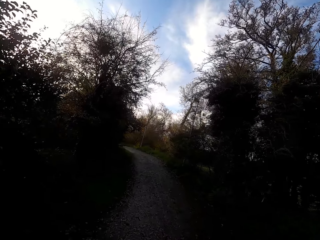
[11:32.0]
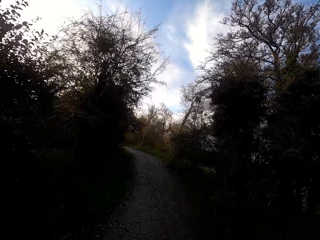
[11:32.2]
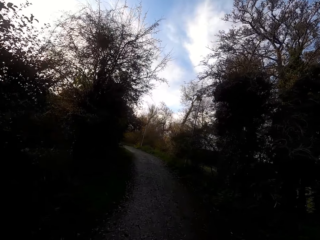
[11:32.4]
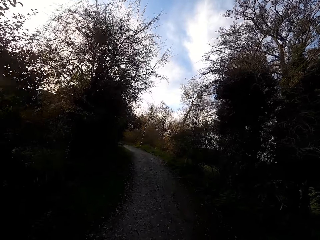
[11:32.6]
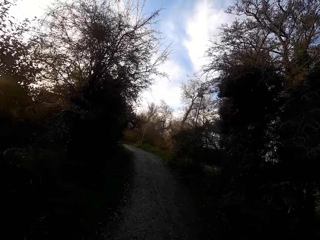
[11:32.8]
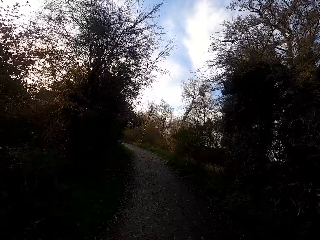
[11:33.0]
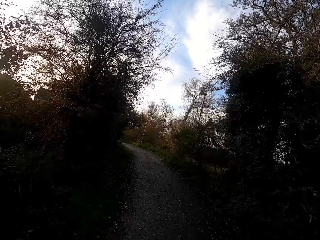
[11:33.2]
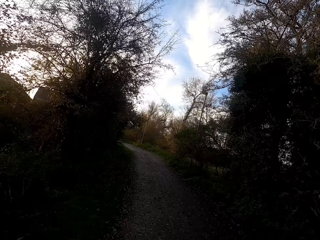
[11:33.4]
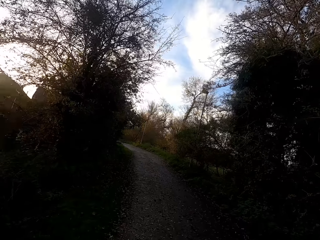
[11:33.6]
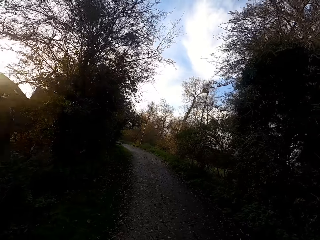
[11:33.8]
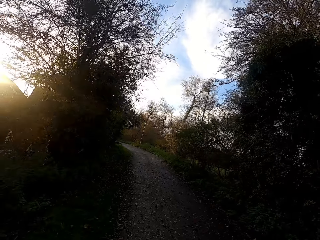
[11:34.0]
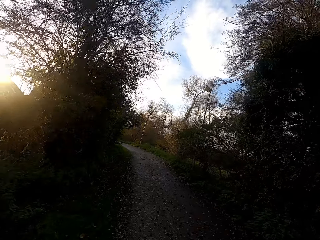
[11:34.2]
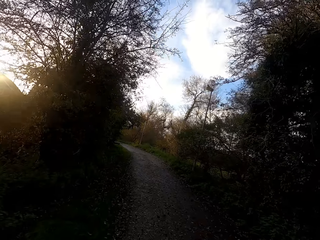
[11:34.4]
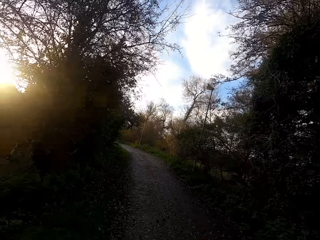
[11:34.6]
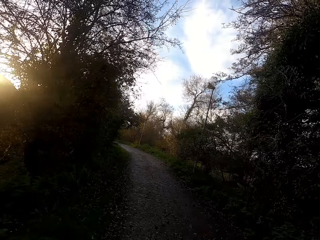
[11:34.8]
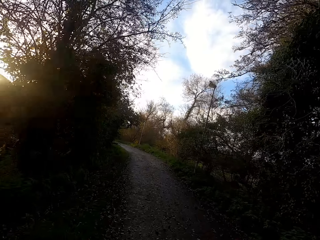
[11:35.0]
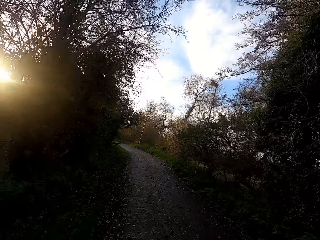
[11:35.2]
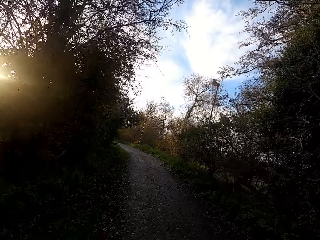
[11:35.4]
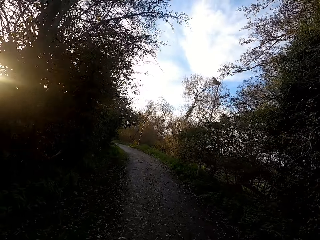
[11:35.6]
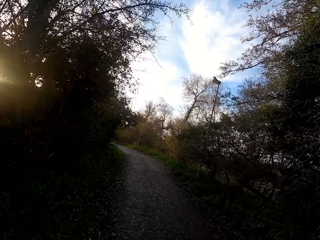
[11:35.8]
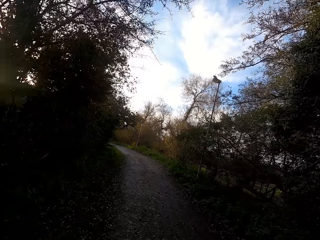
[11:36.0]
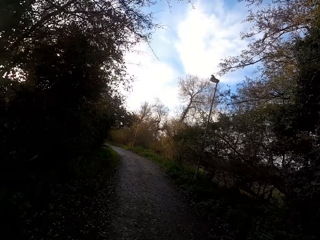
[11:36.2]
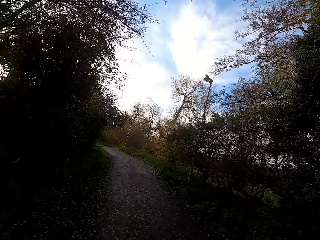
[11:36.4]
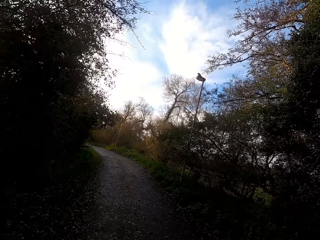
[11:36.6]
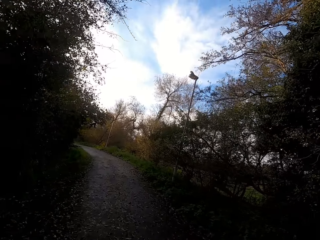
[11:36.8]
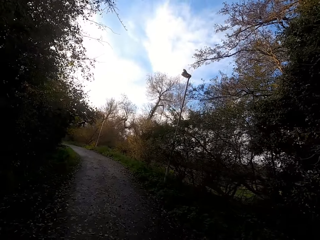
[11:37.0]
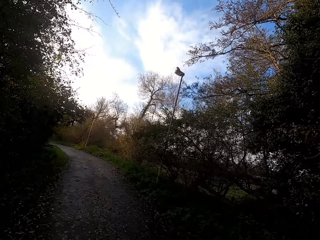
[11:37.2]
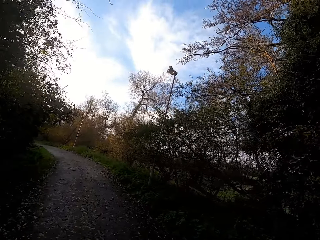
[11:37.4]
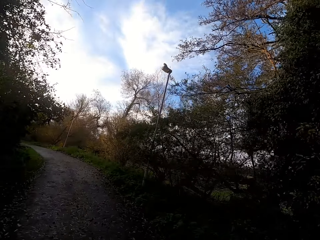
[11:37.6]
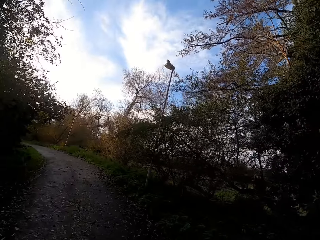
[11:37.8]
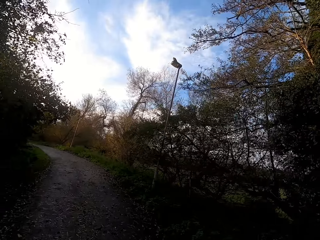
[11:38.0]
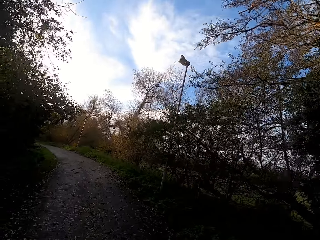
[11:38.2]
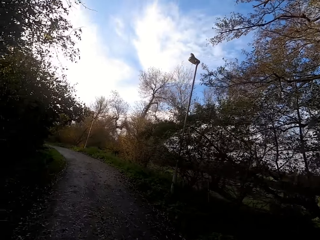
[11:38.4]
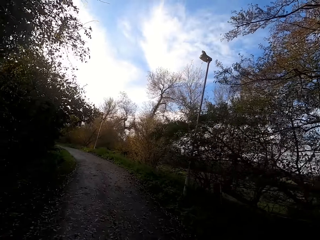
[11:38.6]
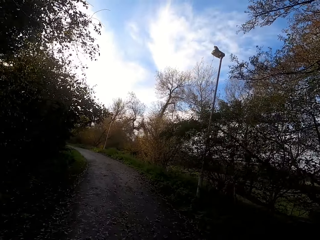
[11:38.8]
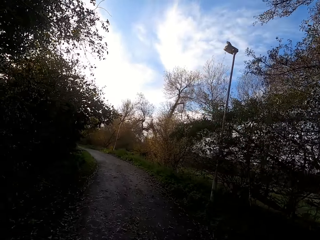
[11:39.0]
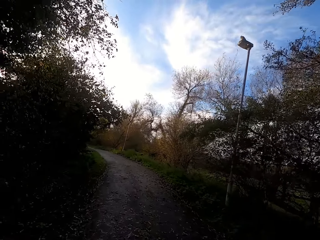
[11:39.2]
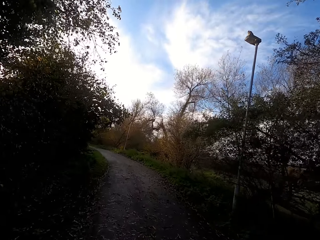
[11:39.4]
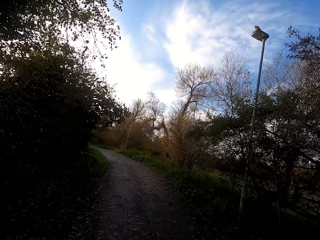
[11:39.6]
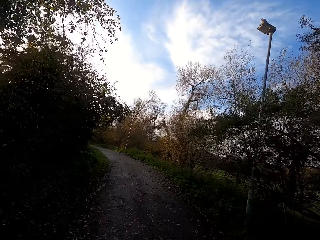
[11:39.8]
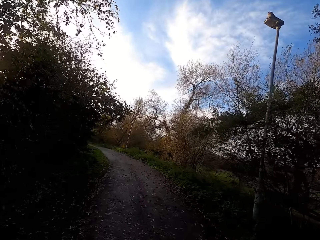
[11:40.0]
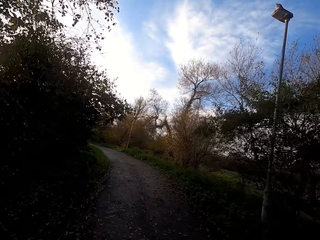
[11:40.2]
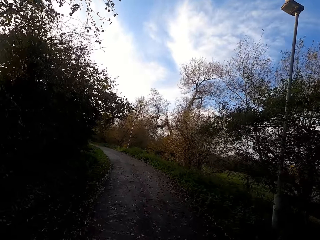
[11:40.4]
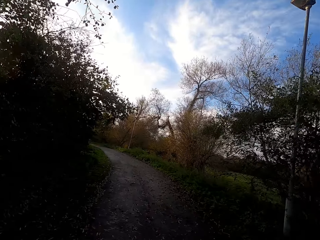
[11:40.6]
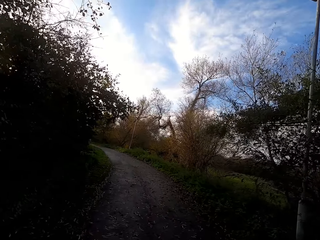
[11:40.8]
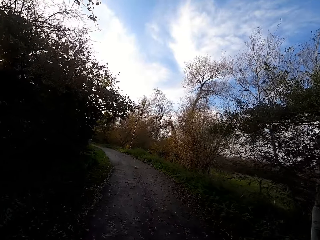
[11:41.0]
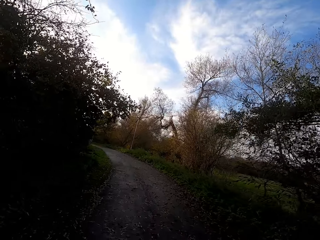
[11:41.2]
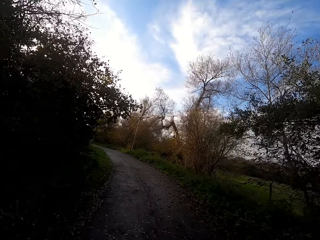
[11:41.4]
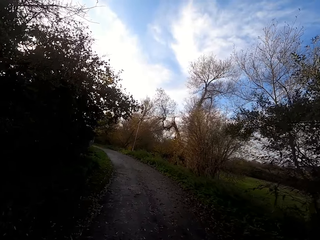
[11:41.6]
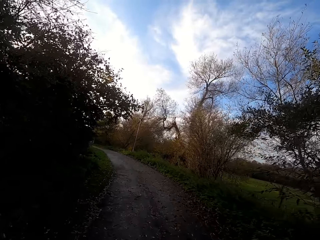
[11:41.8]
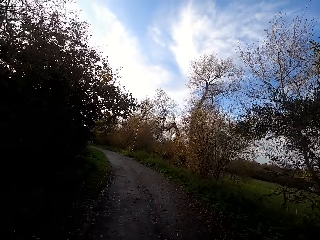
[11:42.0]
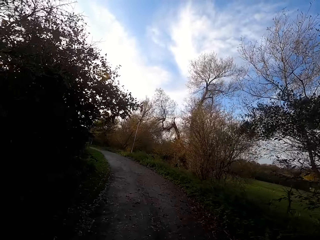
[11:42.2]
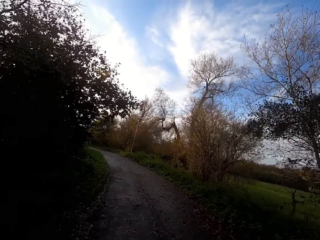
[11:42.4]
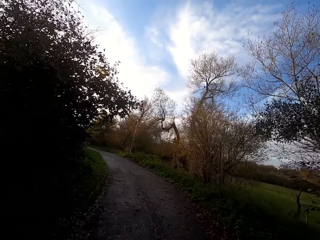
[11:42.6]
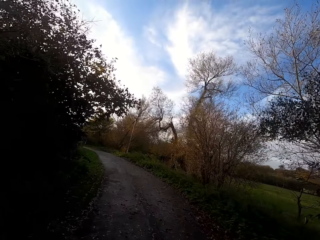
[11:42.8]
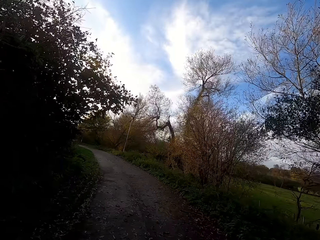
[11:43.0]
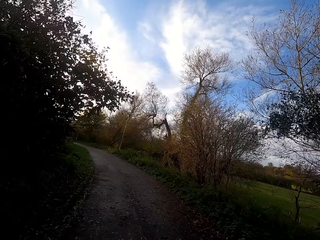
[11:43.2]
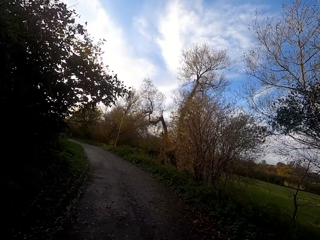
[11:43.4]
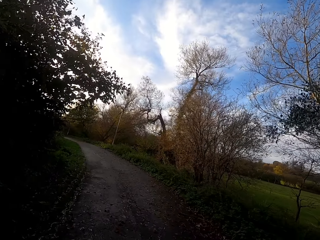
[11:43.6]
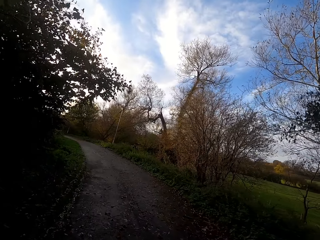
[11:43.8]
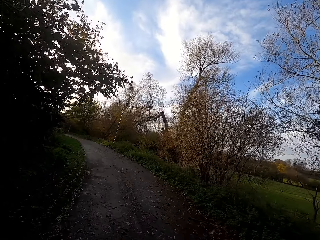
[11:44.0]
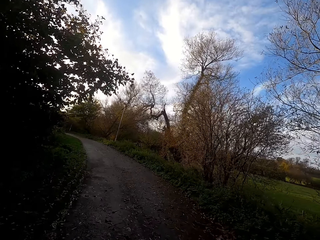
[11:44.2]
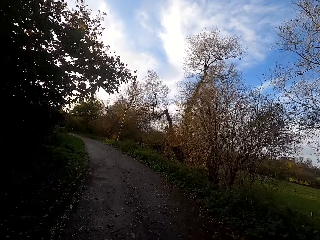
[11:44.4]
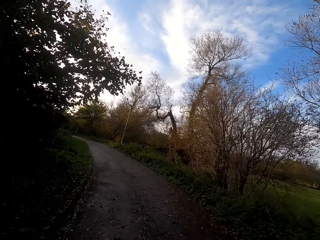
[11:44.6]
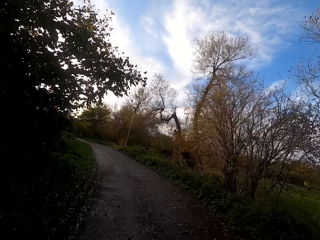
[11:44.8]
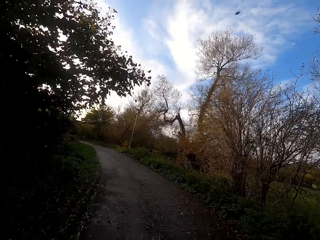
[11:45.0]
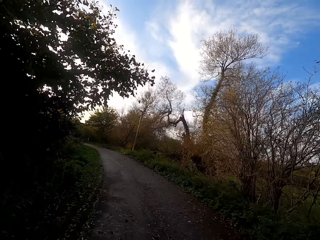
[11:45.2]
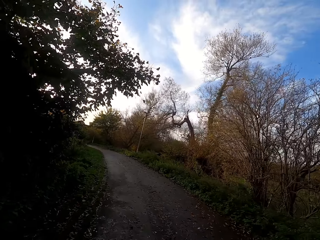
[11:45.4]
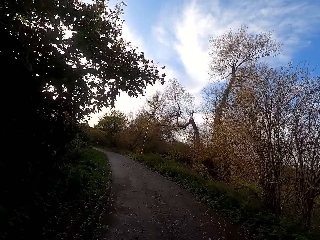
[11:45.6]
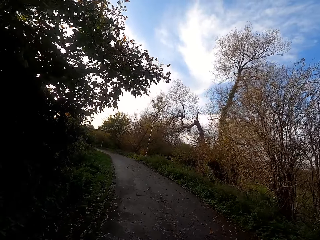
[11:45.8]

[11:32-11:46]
The camera wearer looks right. They look forward. They walk left.

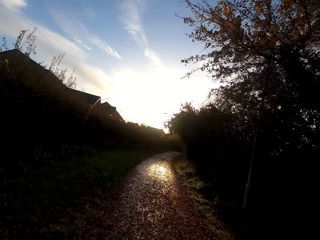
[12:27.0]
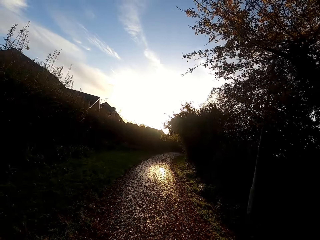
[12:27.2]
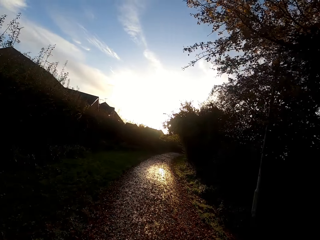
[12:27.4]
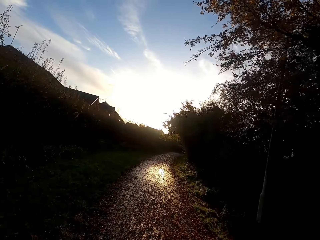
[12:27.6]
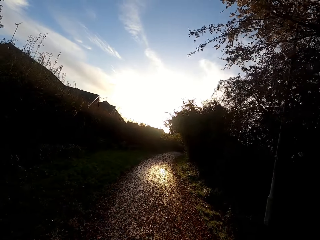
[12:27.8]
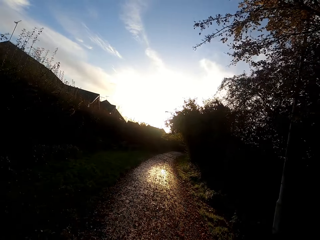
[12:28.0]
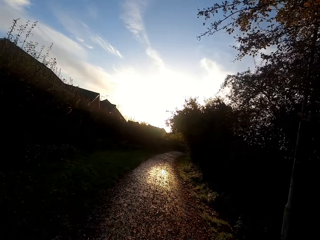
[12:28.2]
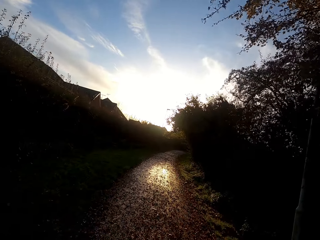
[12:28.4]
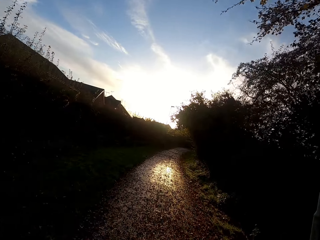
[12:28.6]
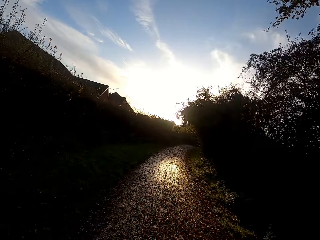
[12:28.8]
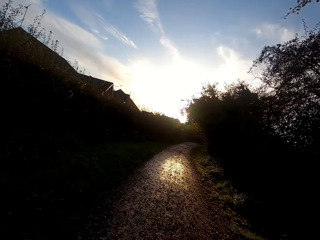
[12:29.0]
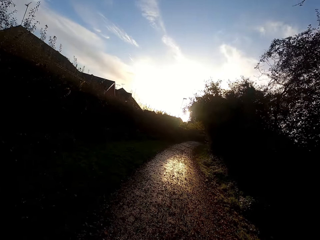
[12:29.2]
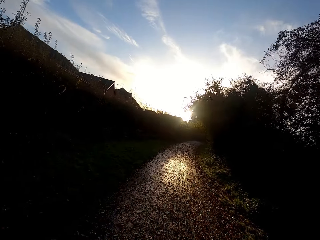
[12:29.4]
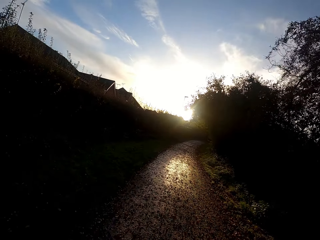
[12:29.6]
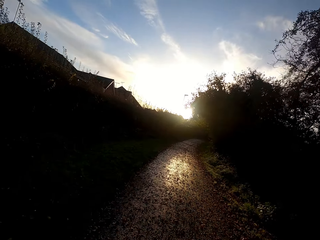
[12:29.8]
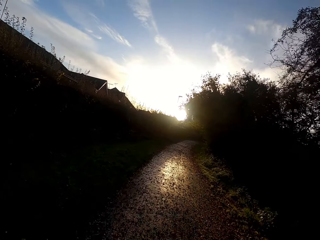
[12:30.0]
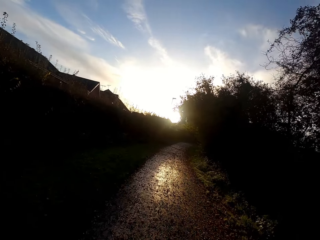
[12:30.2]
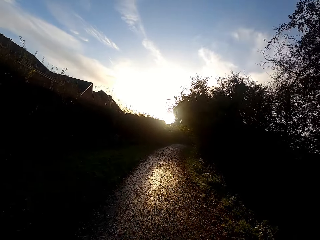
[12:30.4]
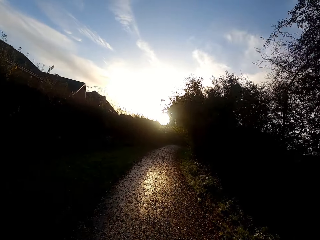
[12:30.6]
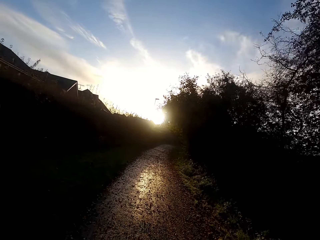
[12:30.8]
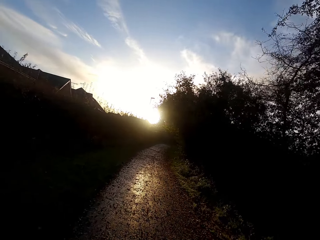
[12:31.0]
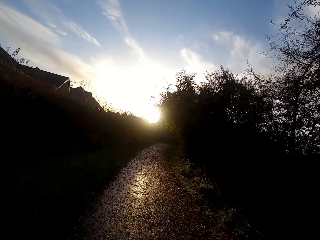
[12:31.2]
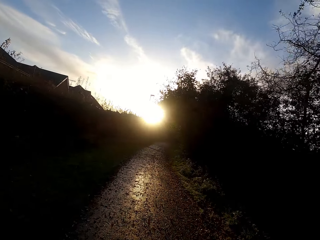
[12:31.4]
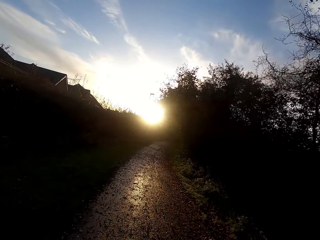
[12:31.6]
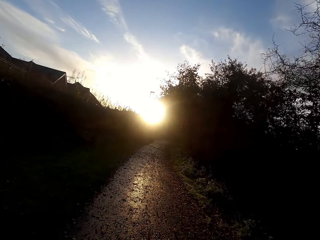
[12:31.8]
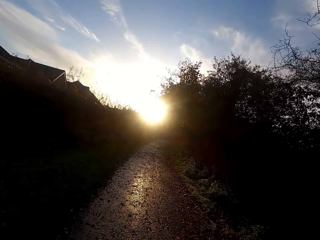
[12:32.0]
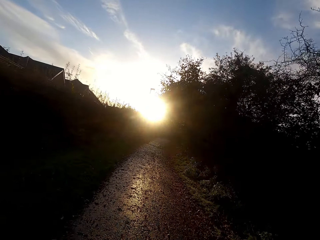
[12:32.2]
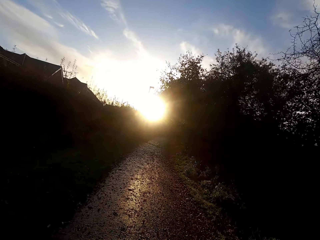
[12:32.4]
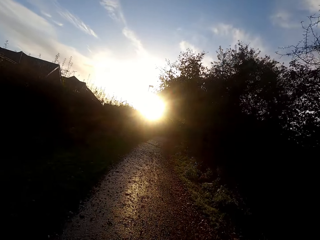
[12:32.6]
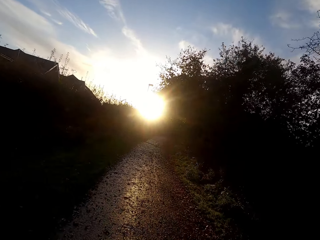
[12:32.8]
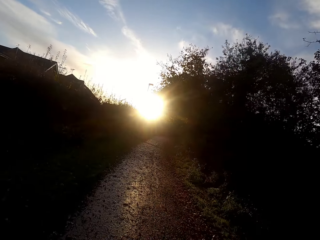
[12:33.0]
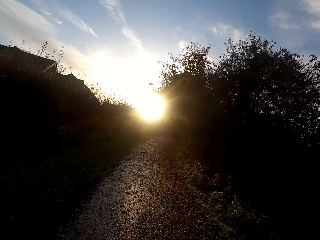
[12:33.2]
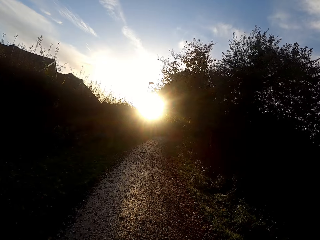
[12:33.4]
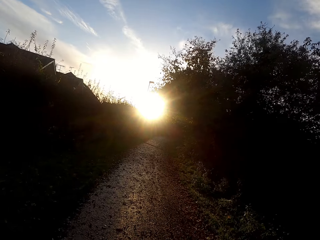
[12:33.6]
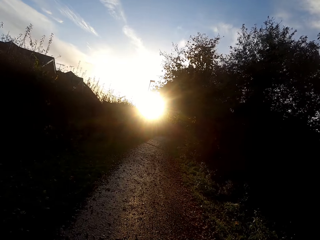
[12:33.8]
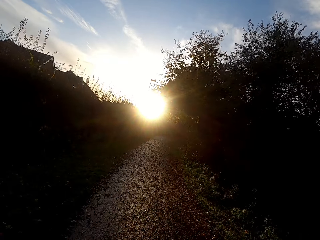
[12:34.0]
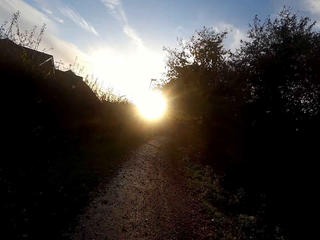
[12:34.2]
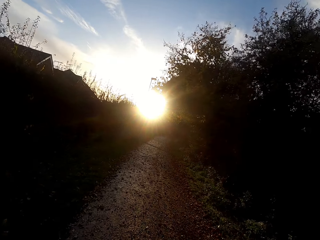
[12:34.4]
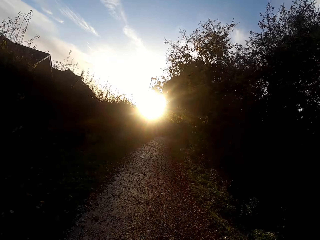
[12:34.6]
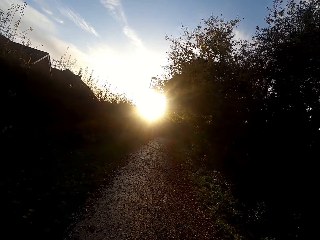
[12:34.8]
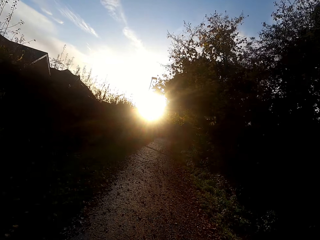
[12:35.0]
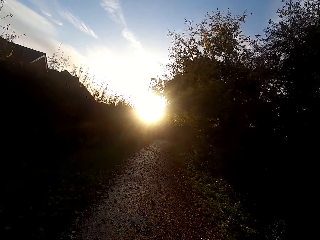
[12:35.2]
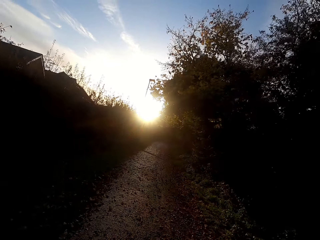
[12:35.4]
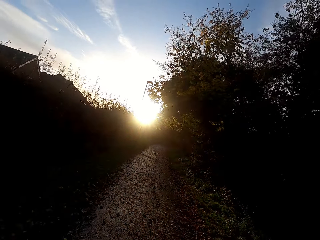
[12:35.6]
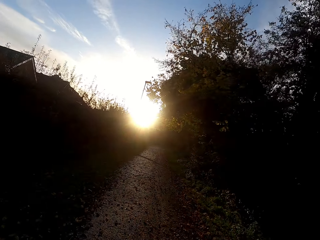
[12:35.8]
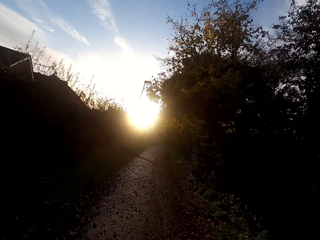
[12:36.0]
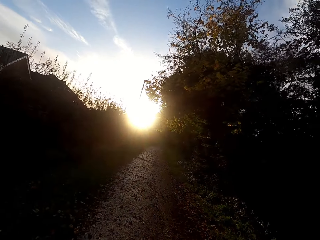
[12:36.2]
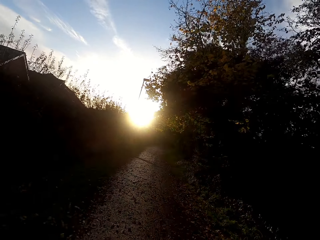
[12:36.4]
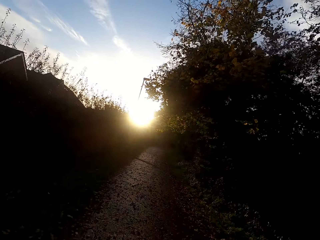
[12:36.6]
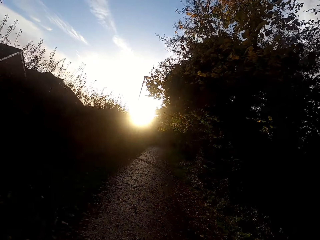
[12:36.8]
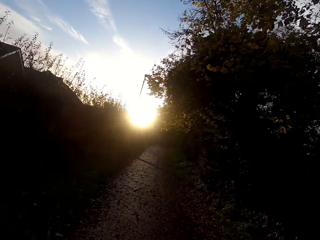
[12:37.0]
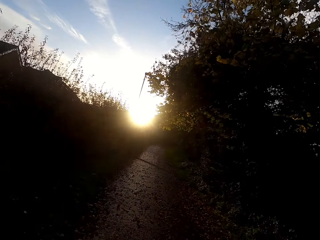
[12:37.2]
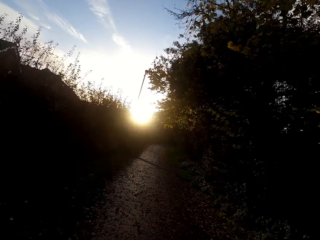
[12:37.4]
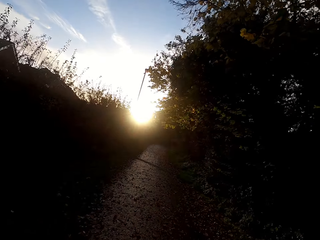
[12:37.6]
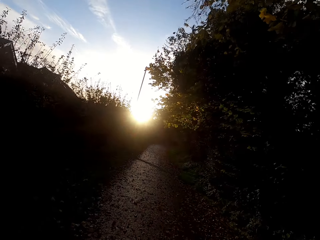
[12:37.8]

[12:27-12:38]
The camera wearer walks right.
